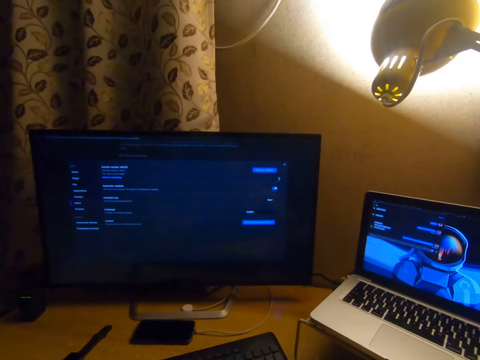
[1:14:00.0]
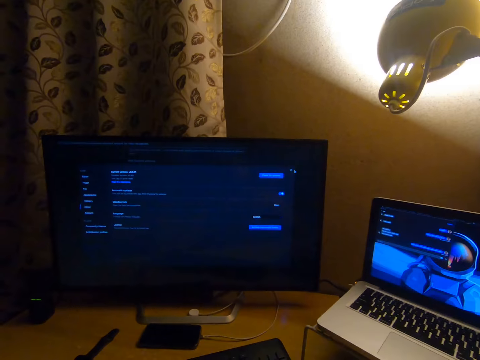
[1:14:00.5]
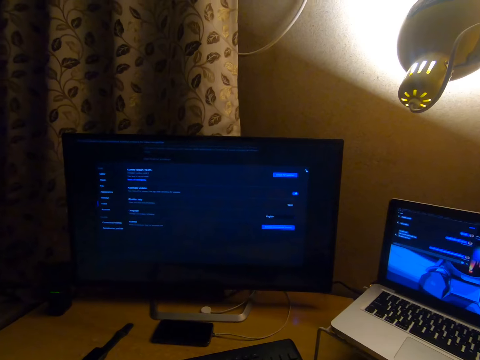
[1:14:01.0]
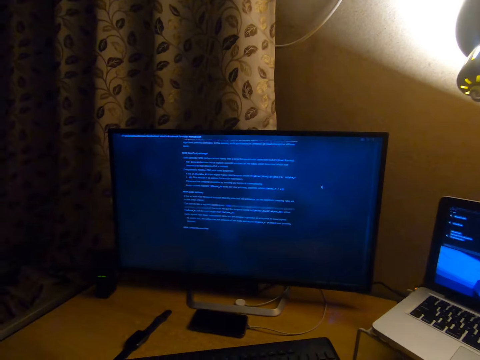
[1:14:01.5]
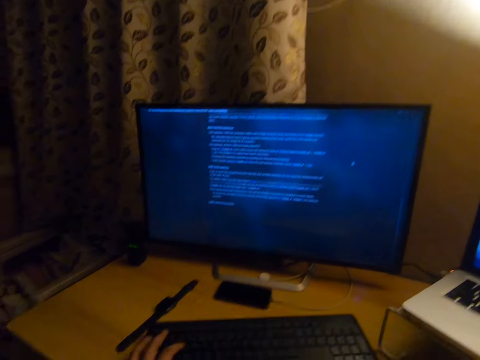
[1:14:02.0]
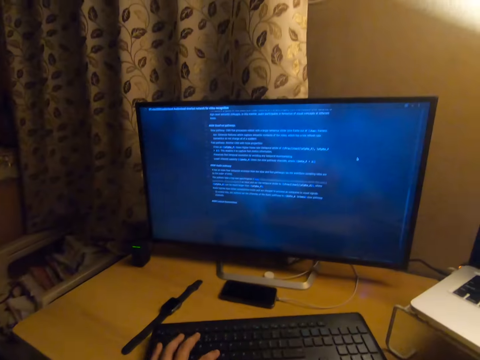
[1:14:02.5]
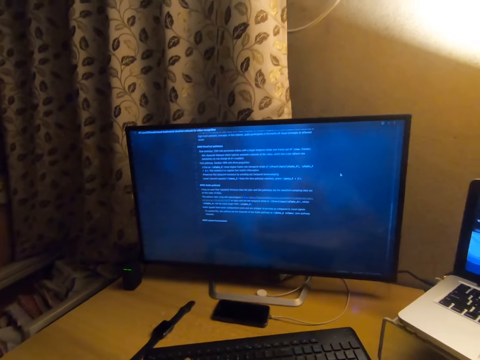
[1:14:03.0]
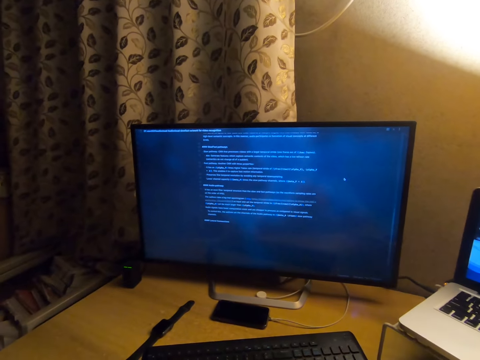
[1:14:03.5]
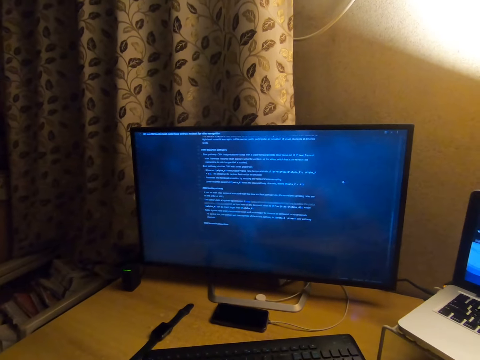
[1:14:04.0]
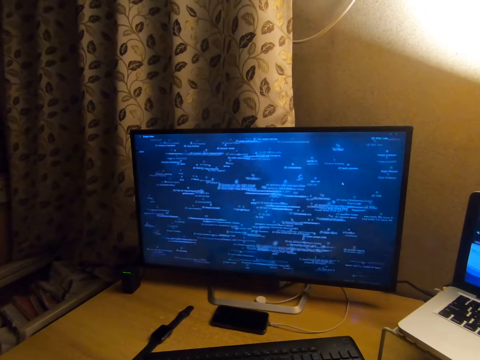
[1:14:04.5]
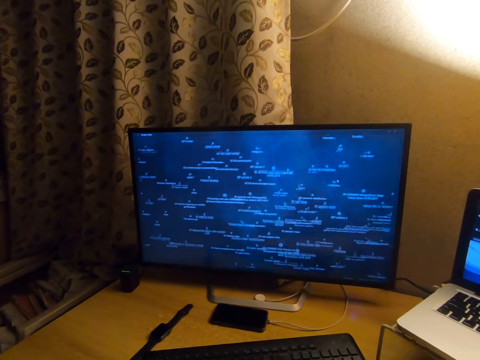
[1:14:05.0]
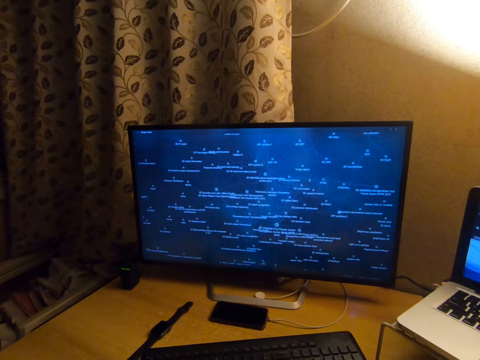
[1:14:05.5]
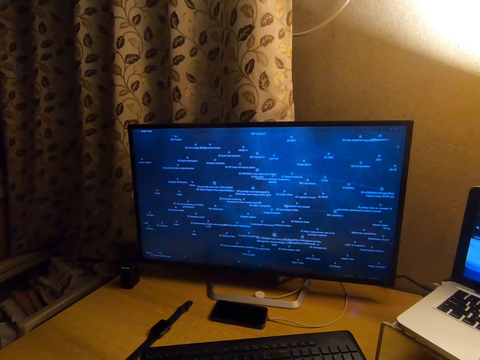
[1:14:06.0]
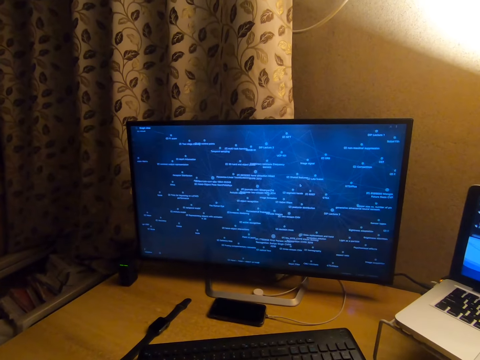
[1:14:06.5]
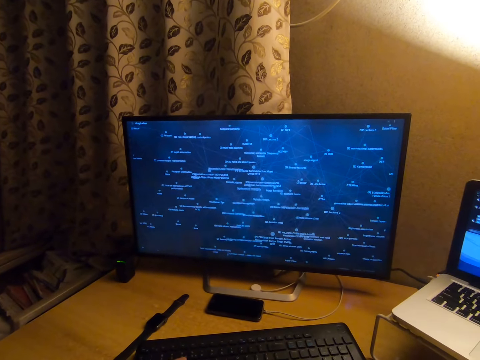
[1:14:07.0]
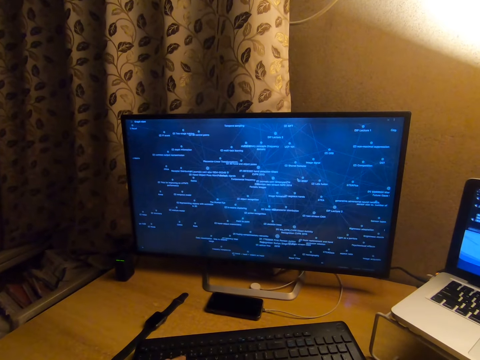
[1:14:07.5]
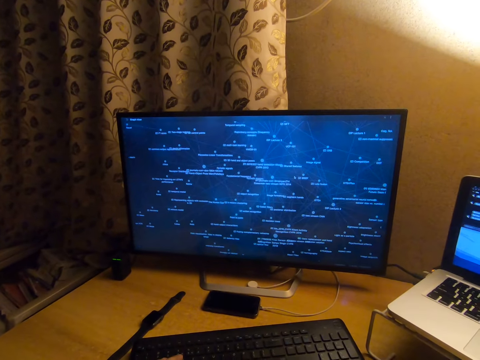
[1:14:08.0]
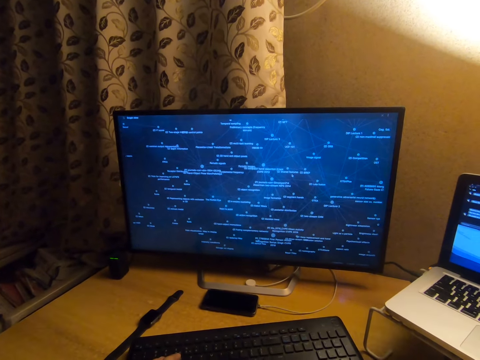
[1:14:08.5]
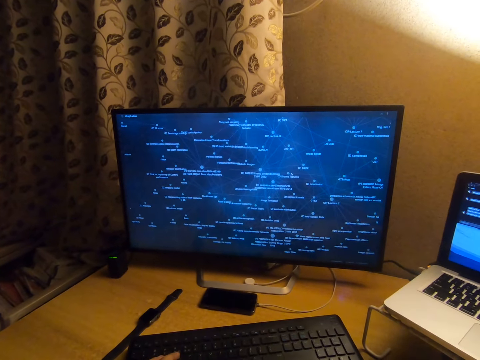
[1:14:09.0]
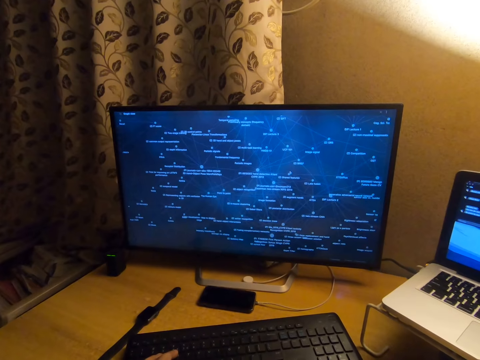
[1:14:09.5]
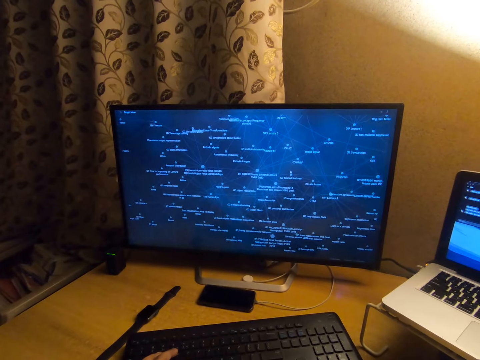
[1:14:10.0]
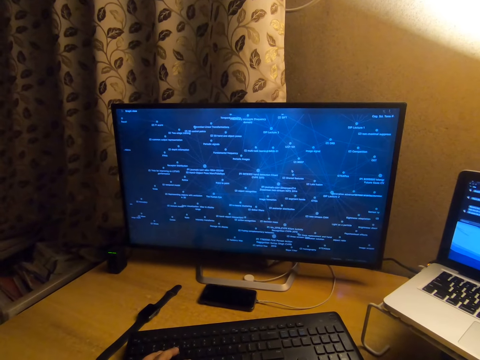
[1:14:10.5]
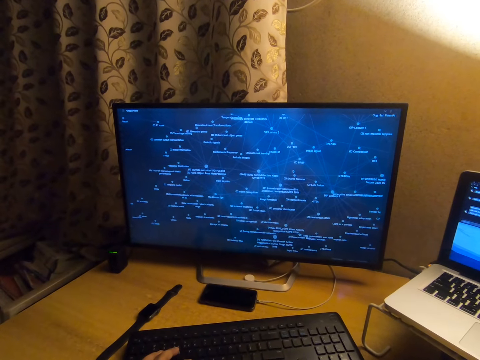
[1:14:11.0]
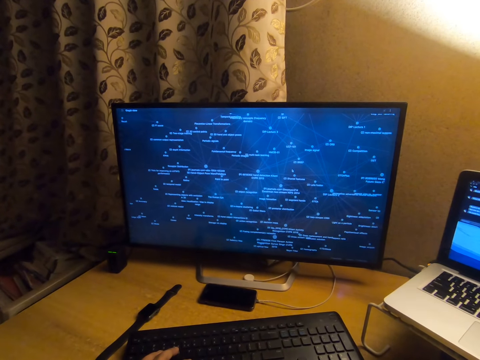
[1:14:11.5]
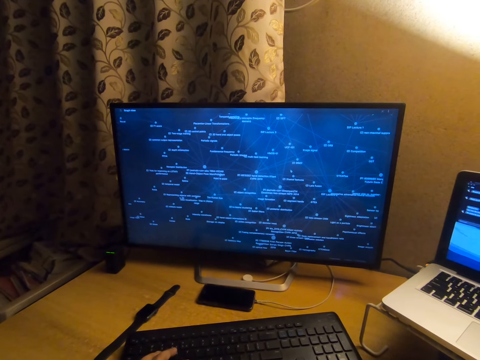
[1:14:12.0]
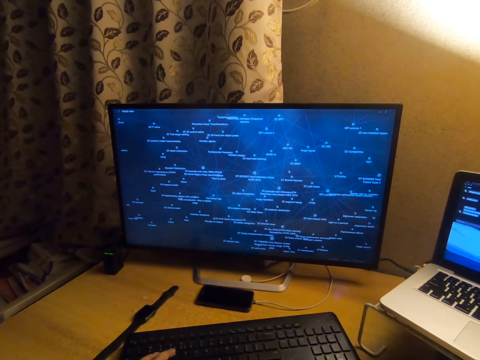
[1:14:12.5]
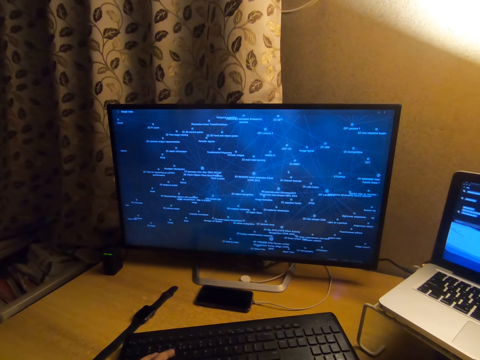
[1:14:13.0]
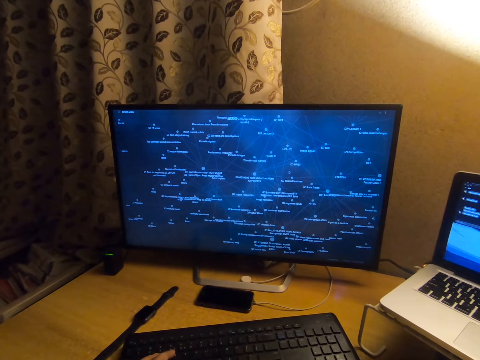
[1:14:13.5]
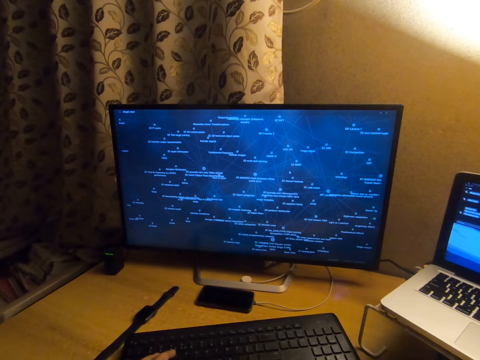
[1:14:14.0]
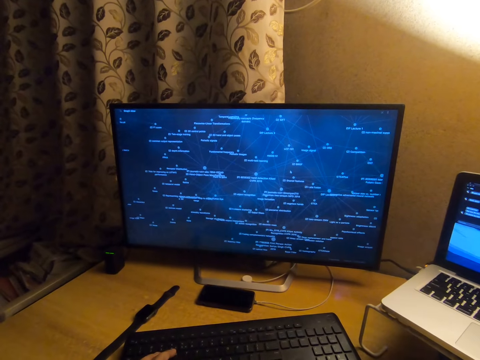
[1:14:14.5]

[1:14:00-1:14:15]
The camera wearer looks at the desktop screen.

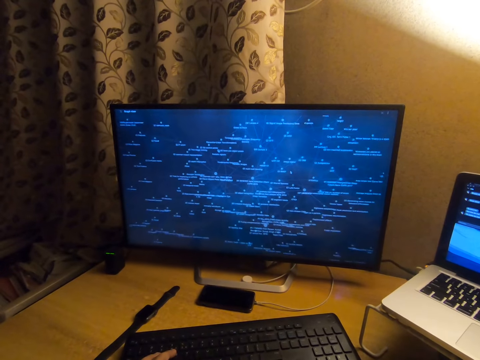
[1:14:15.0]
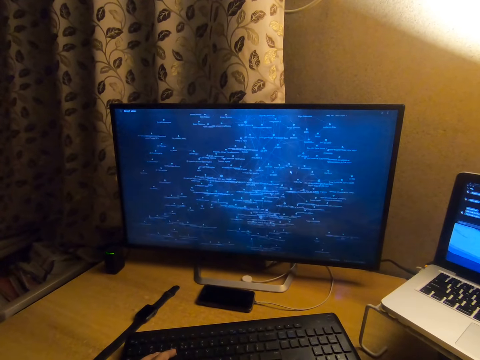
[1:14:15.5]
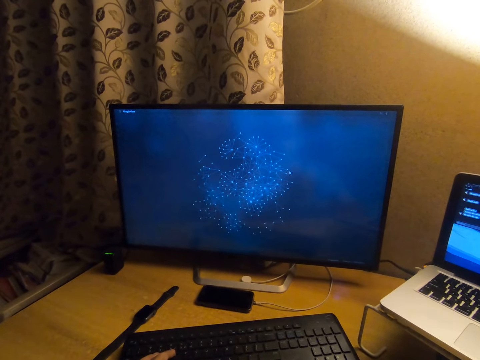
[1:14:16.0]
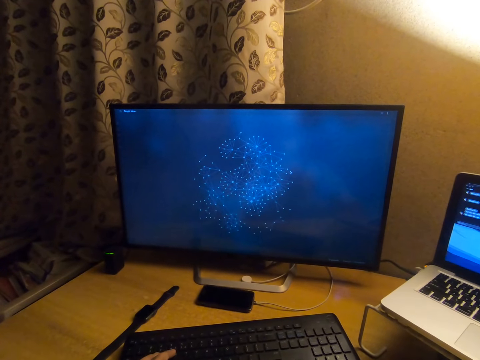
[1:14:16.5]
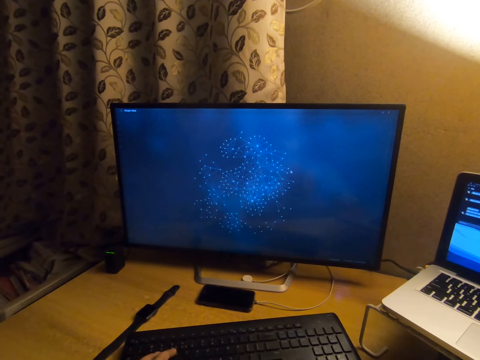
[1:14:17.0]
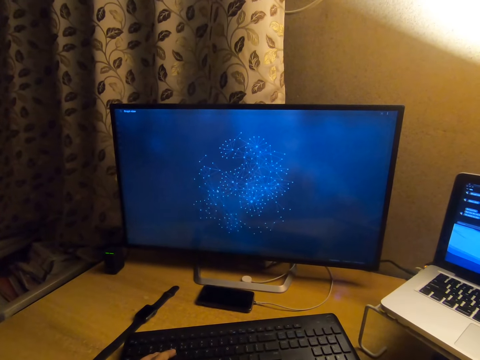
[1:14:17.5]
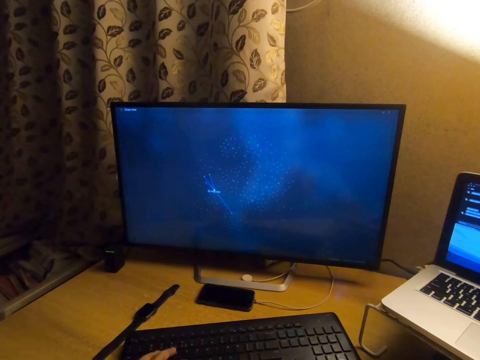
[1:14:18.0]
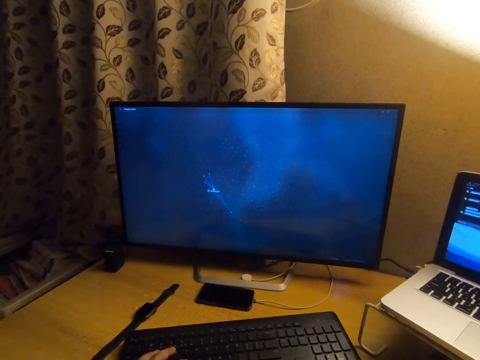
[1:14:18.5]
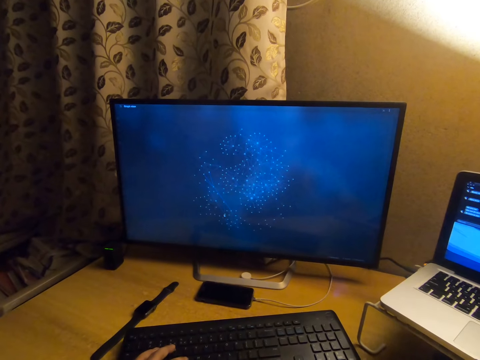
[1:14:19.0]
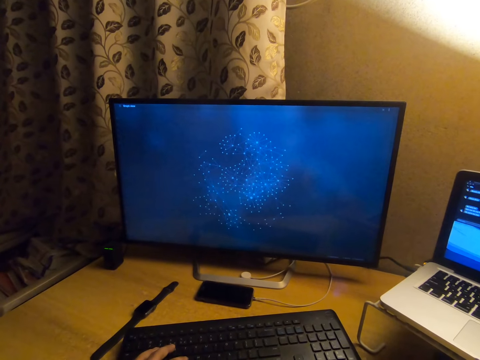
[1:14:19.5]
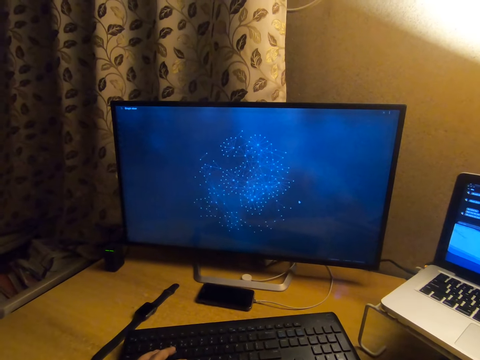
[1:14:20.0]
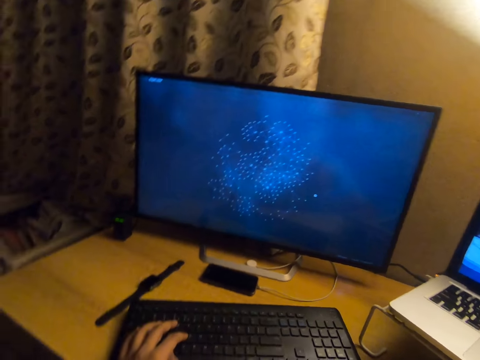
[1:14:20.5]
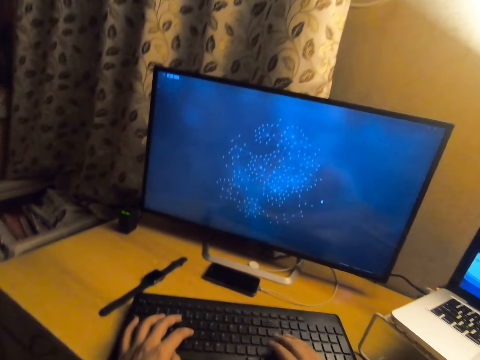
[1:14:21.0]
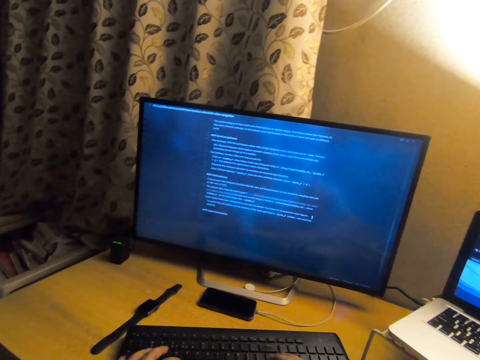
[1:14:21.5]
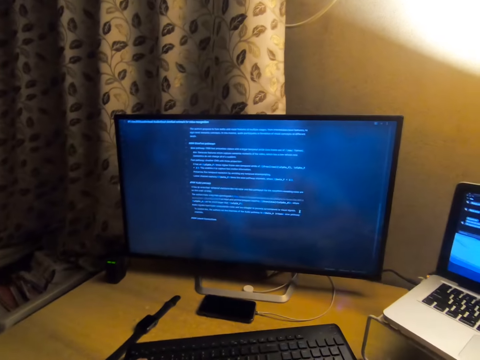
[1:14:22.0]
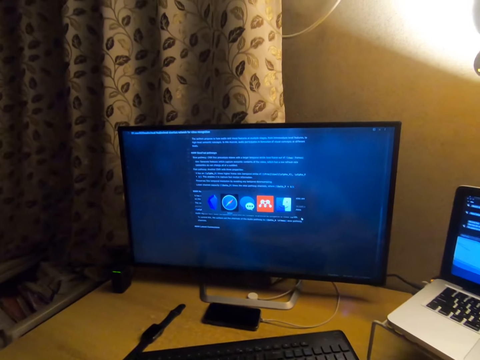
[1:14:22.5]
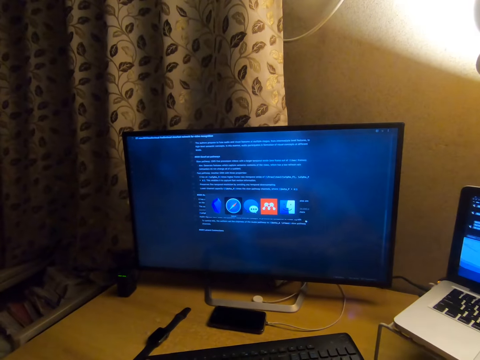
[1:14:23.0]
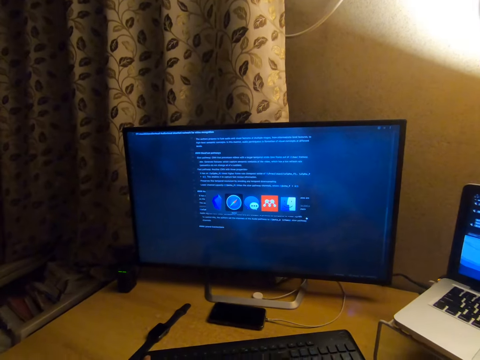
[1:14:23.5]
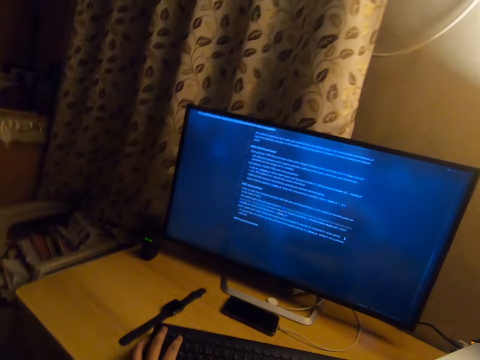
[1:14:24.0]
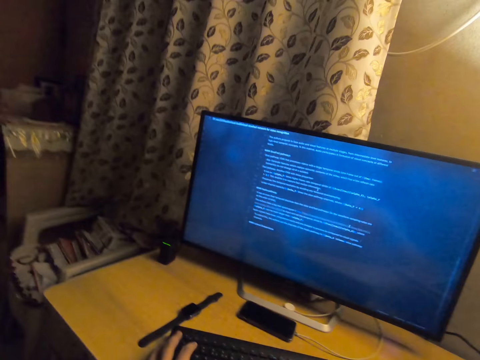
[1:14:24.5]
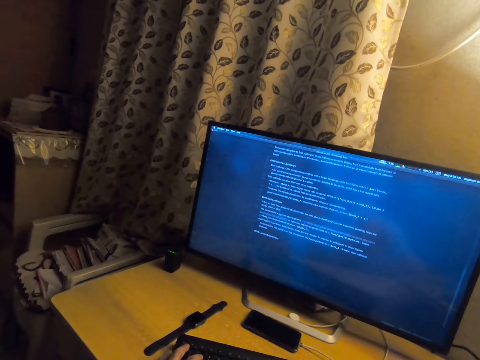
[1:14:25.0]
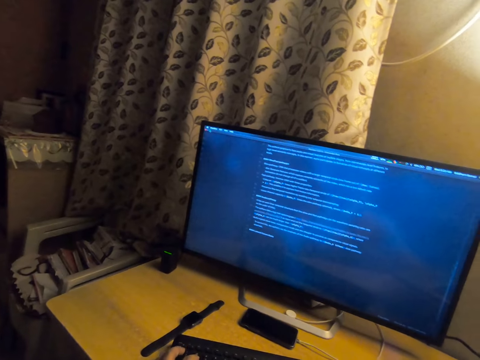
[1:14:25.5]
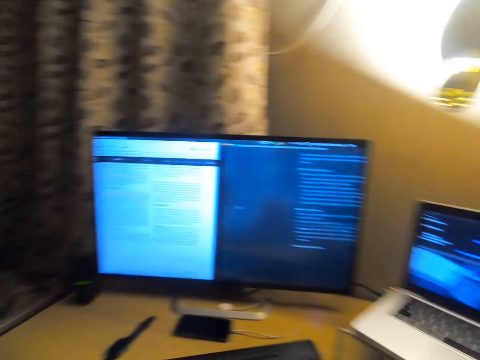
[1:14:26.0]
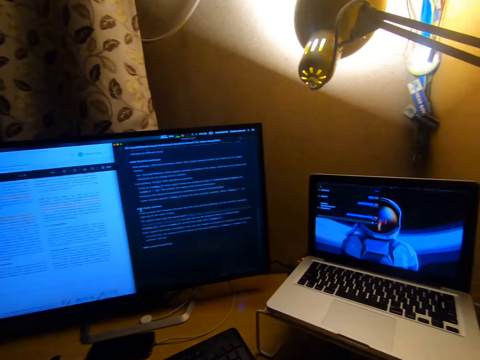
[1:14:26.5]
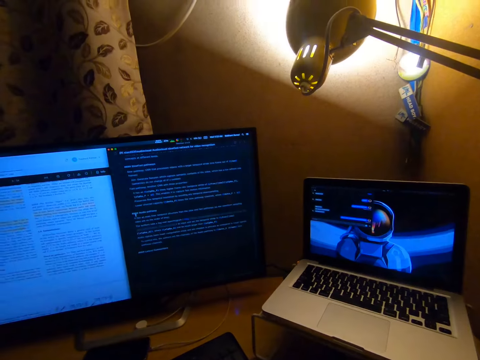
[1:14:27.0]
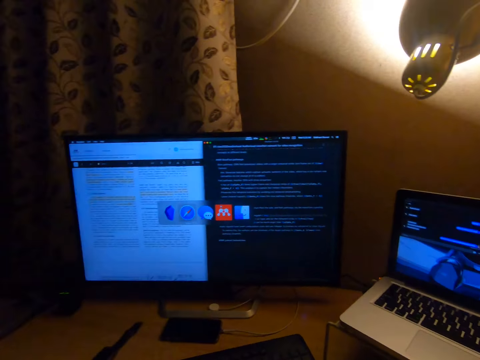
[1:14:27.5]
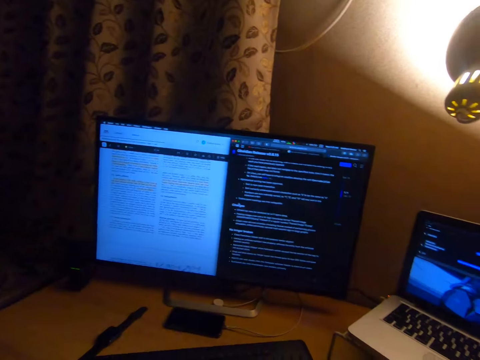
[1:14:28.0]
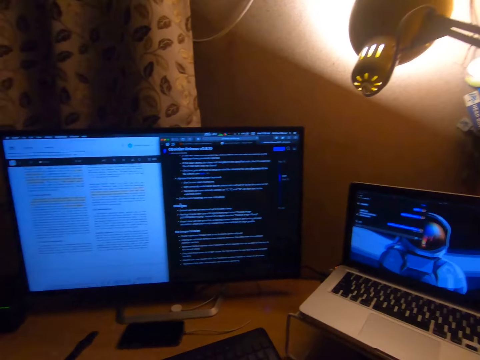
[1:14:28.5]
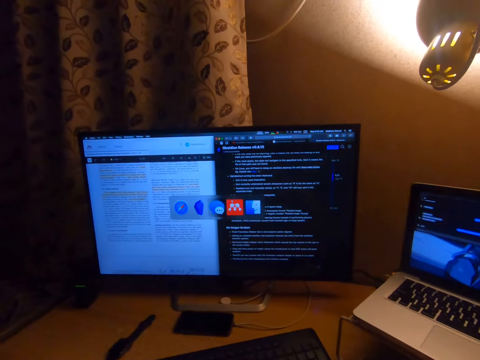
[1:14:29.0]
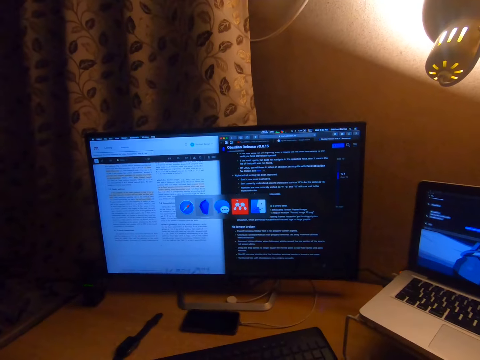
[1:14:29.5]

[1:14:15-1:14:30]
The camera wearer moves the mouse pointer. They type on the keyboard. They use the keyboard.
